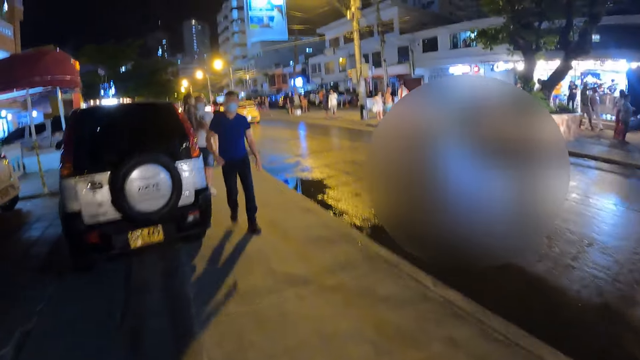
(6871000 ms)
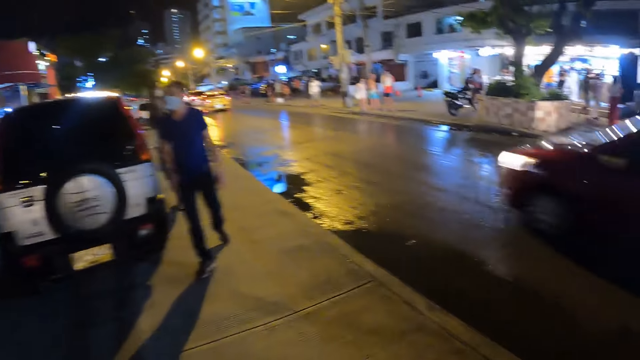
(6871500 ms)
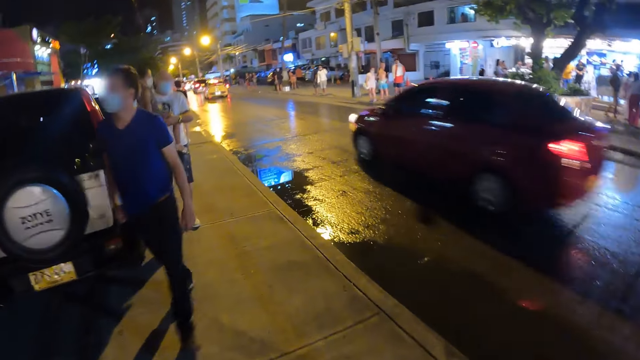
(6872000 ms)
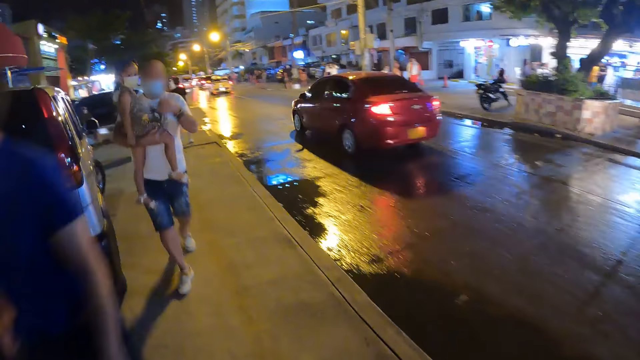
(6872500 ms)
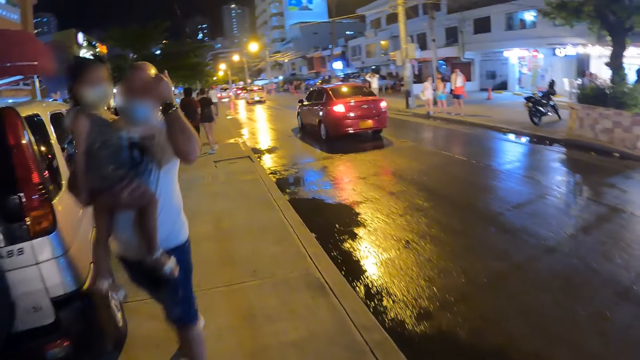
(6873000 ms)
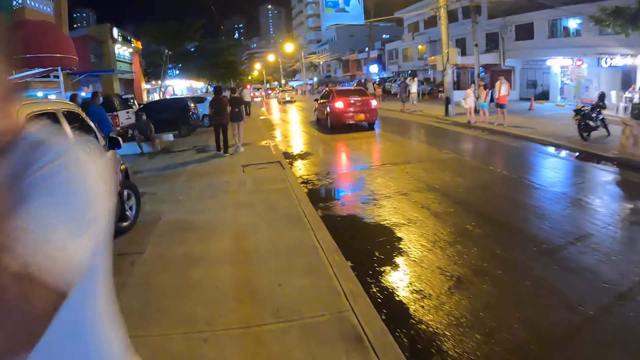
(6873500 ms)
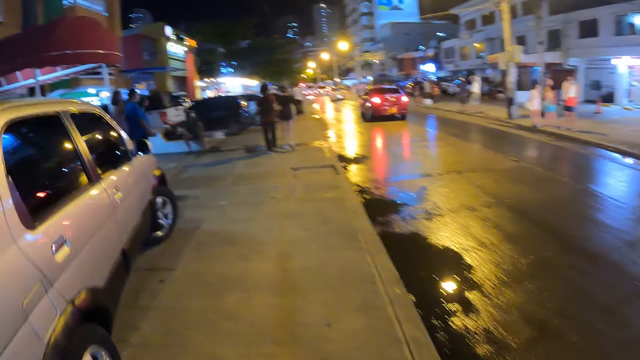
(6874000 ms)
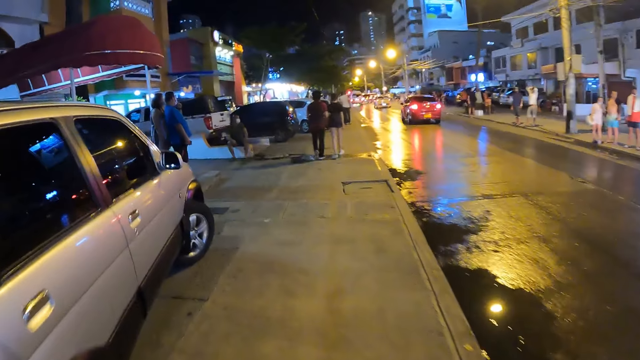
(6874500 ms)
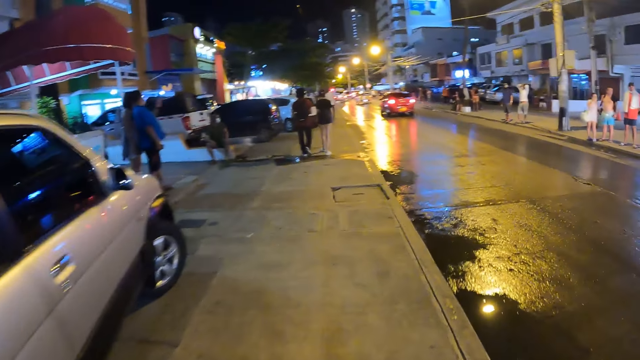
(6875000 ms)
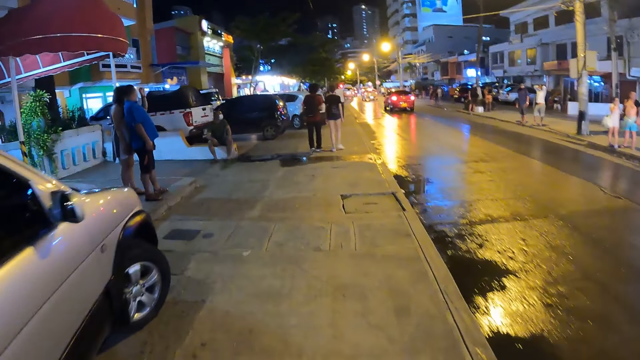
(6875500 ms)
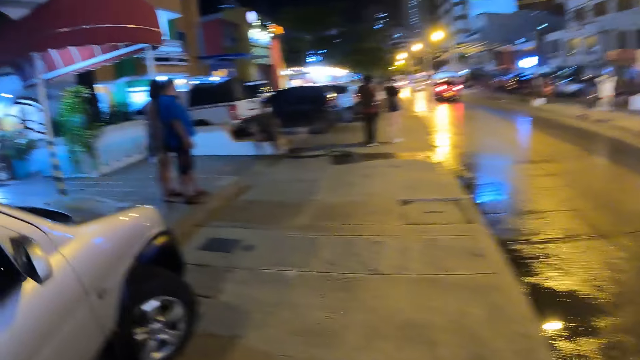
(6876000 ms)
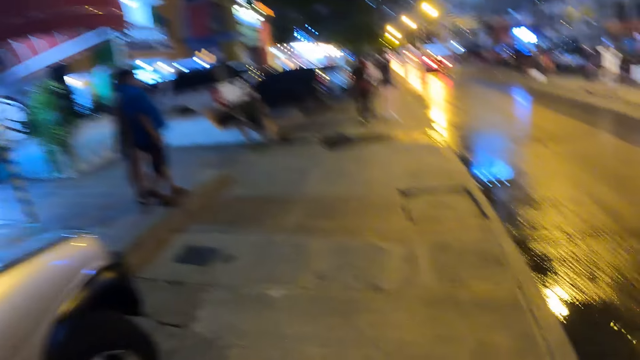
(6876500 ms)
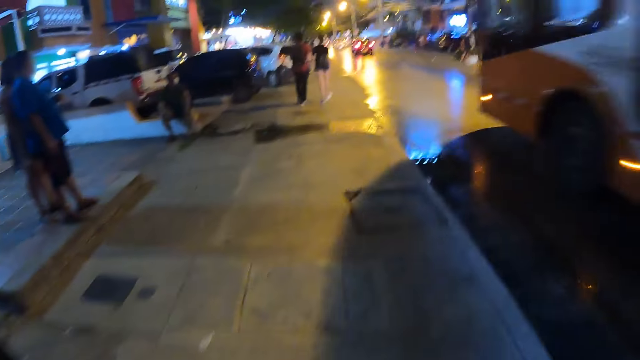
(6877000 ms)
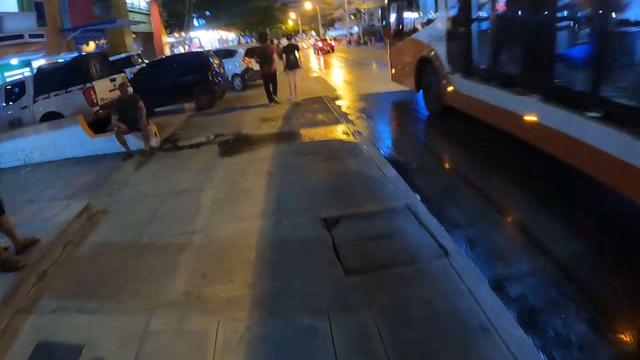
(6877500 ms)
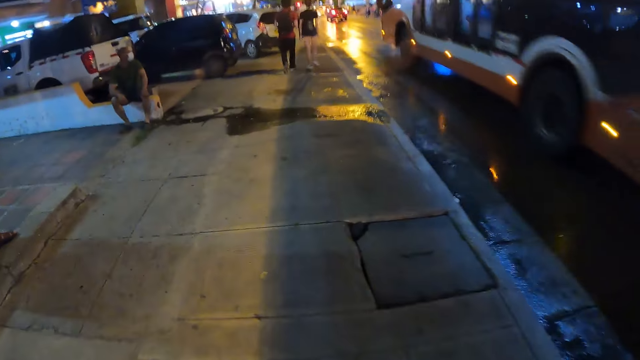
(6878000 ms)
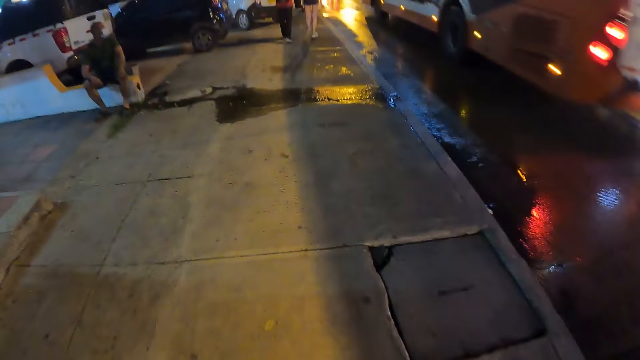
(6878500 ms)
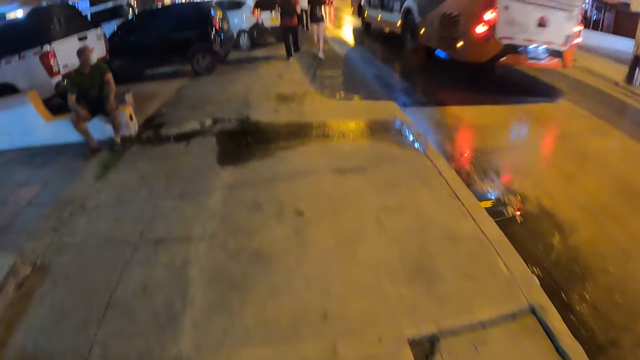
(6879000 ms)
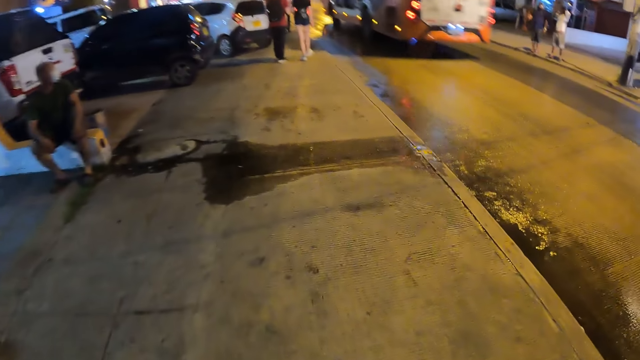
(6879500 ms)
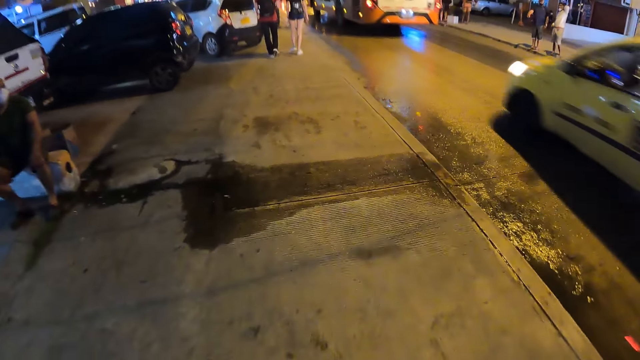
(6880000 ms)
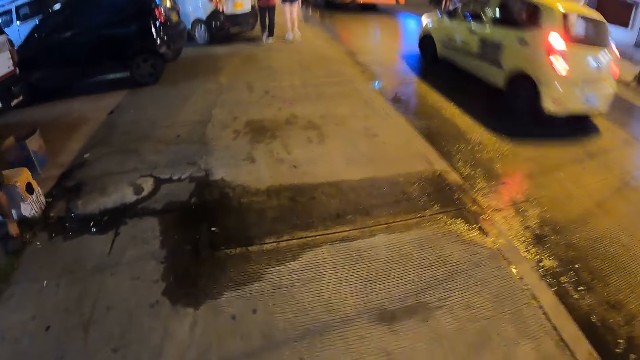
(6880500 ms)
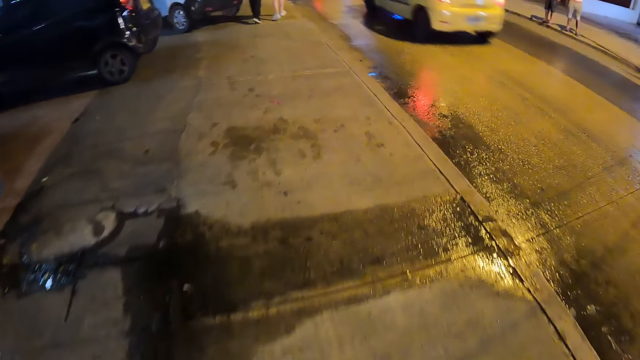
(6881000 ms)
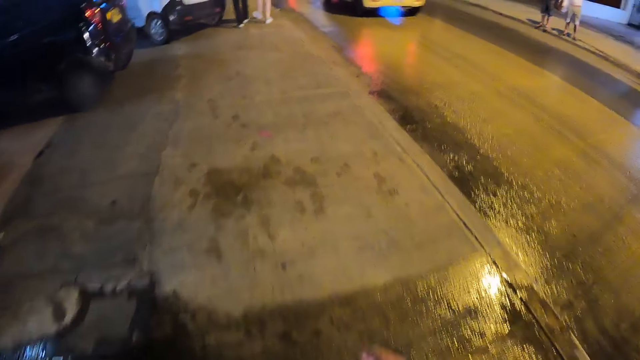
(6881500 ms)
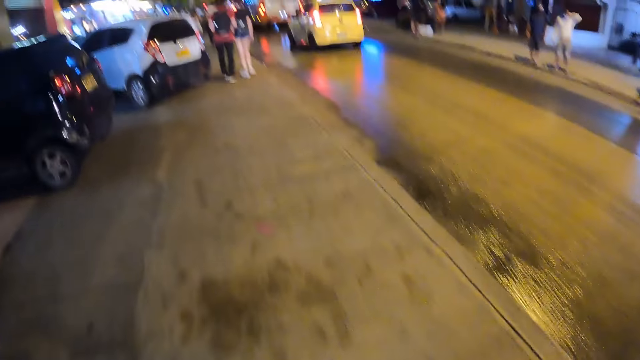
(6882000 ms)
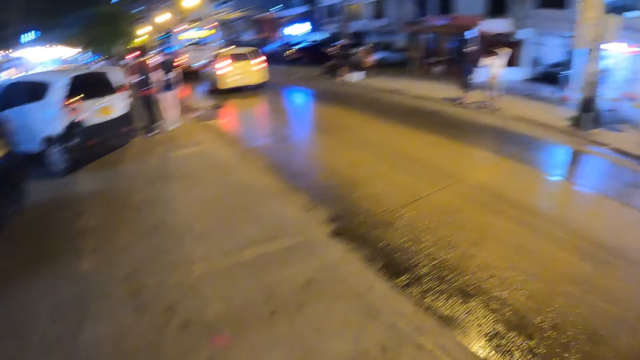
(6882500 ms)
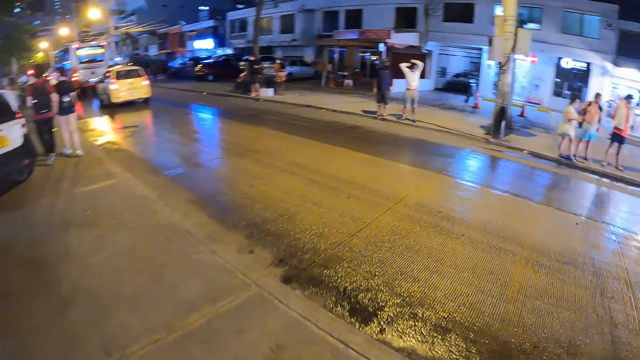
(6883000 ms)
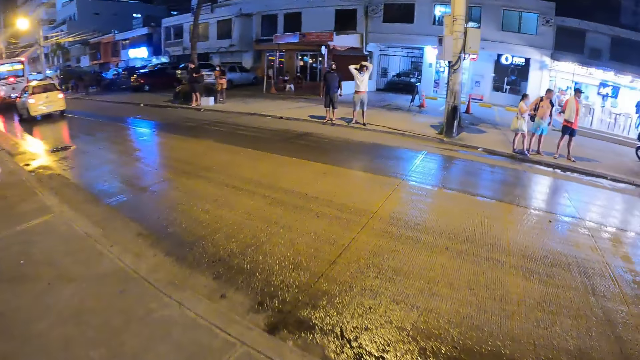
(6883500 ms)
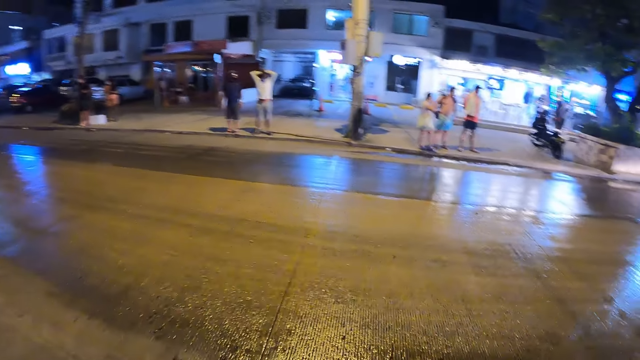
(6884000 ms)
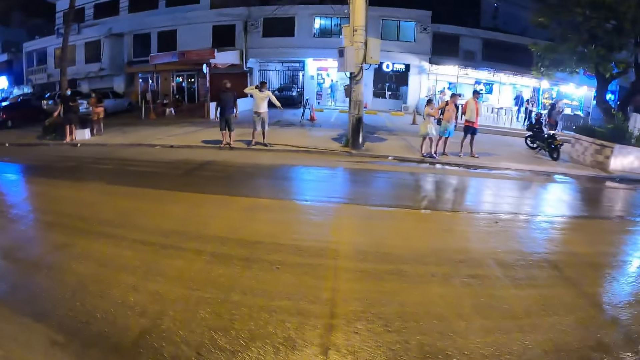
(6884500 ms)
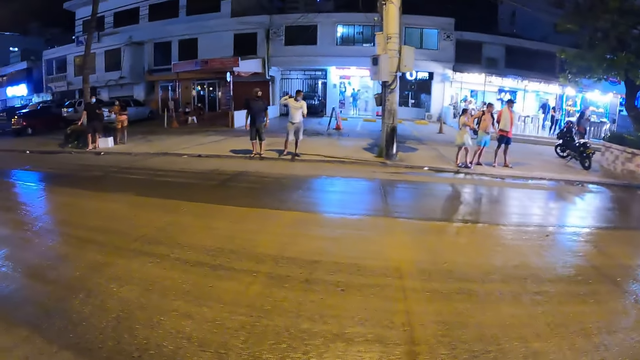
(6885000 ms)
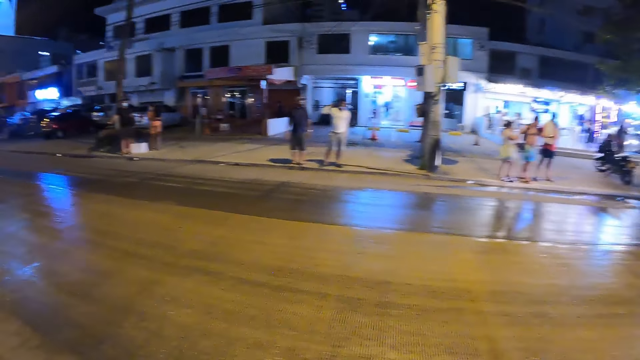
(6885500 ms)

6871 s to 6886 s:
A red car drives past the camera wearer. A white bus drives past the camera wearer. A white car drives past the camera wearer. The camera wearer looks around.

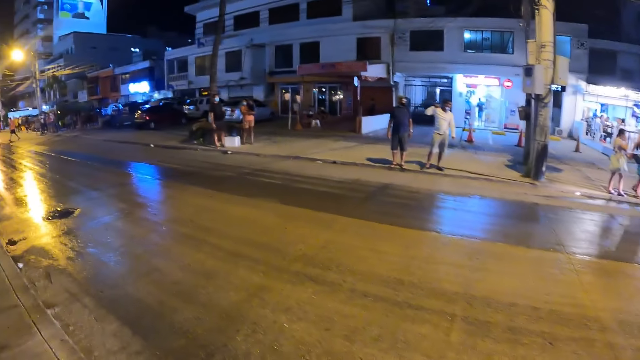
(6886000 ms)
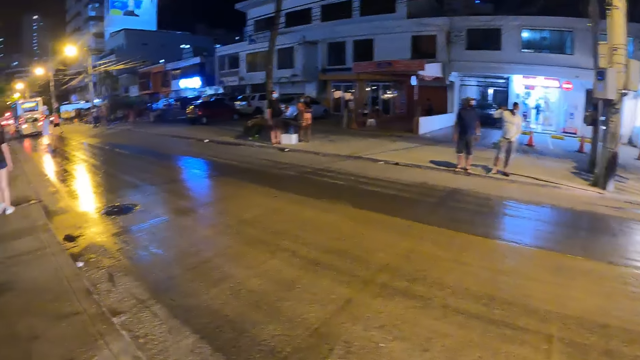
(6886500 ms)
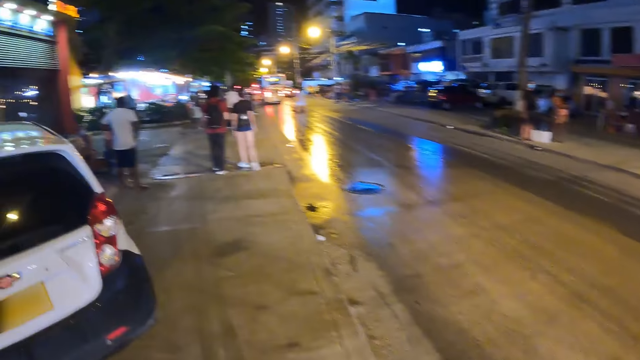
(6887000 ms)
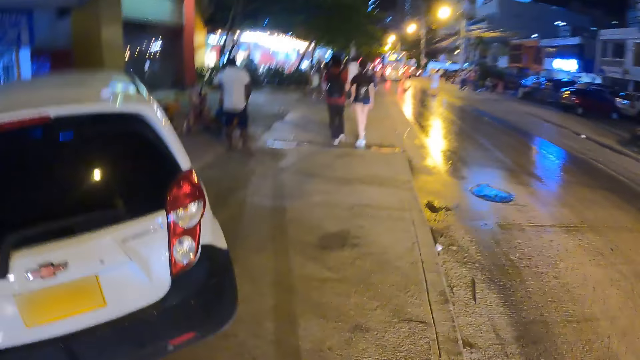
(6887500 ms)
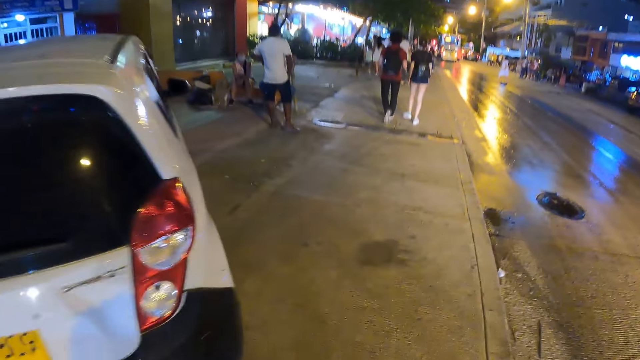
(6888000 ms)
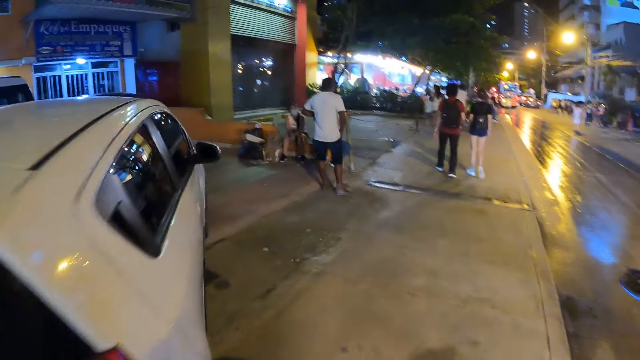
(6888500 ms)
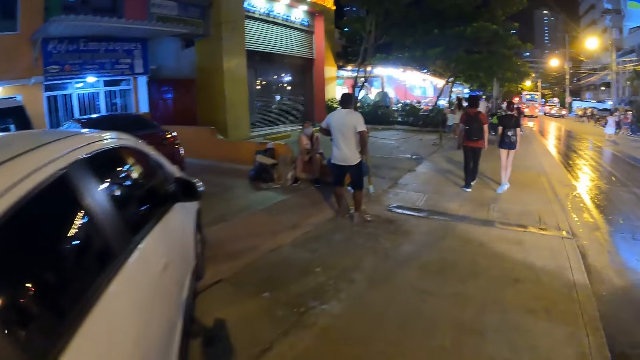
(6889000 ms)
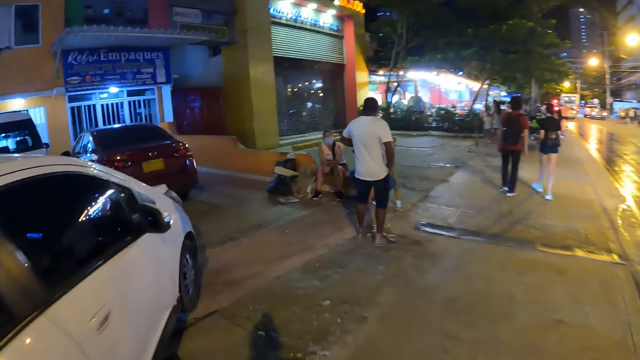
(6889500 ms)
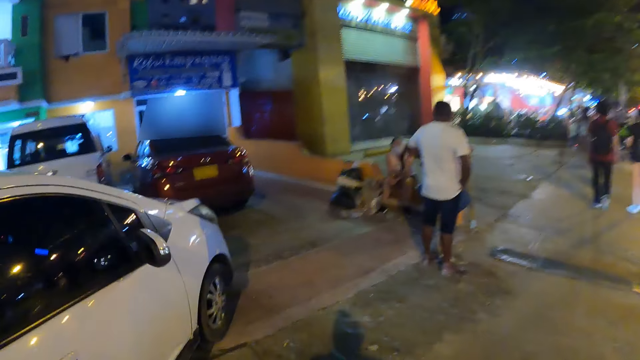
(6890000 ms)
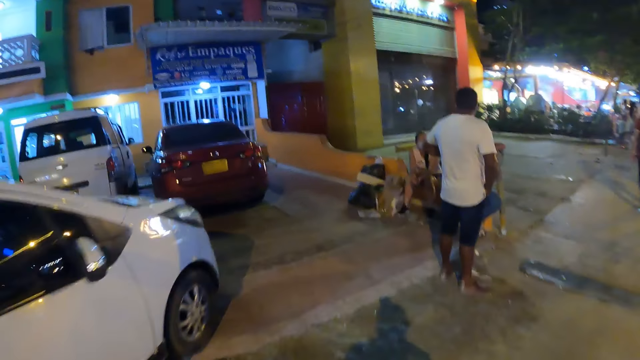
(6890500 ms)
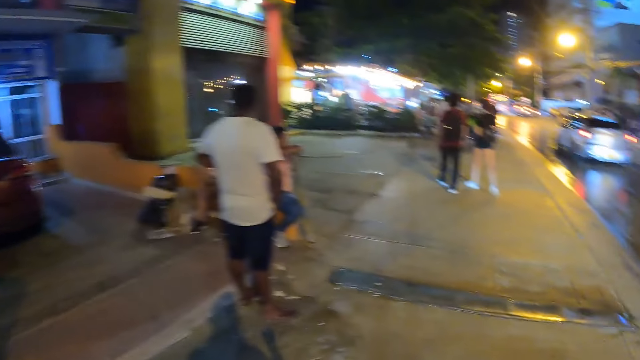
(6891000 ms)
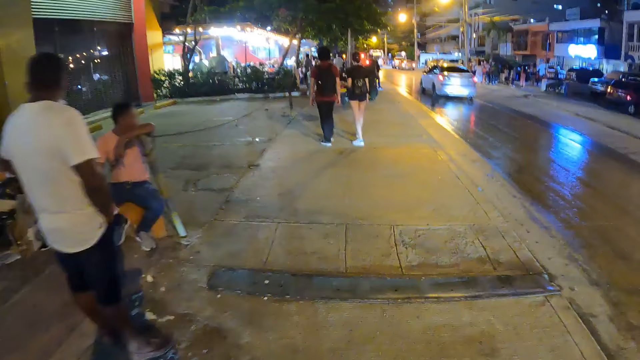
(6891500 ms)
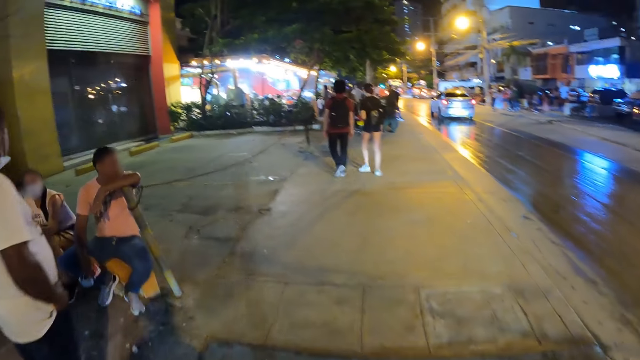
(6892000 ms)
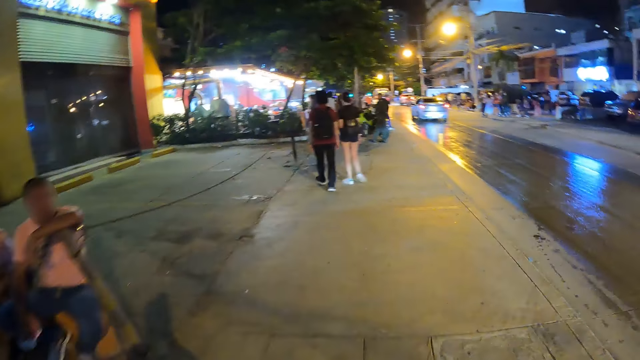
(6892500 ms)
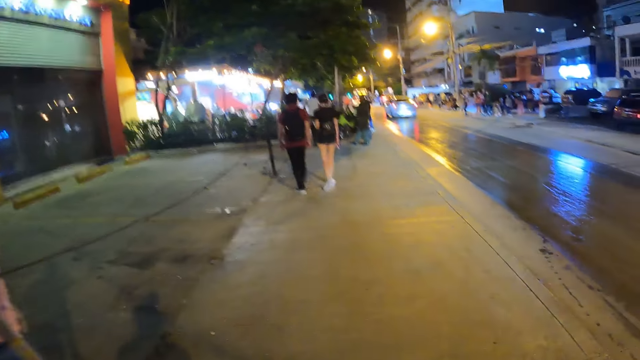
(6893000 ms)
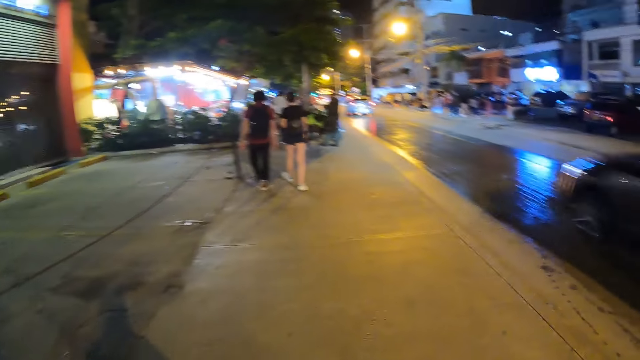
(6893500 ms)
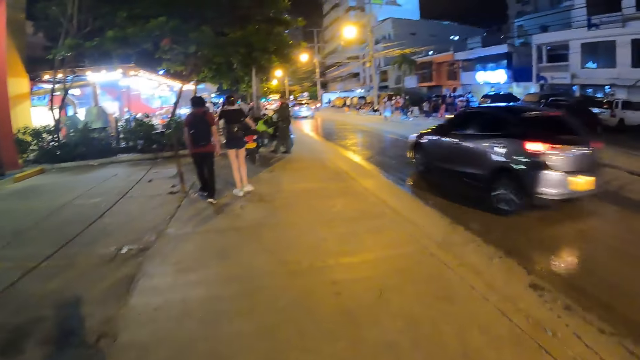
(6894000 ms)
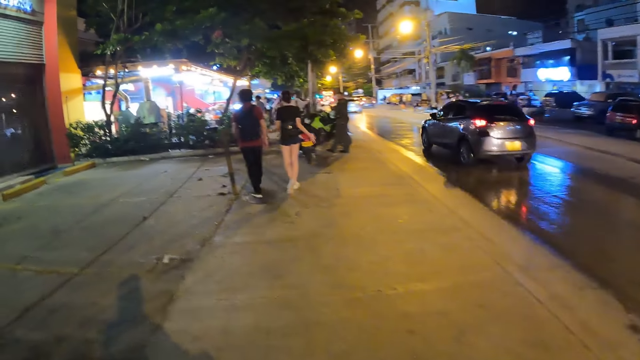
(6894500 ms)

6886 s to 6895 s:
A silver car drives past the camera wearer. A grey car drives past the camera wearer. The camera wearer walks along the paved walkway.
